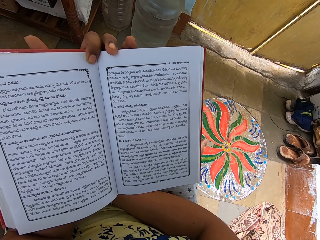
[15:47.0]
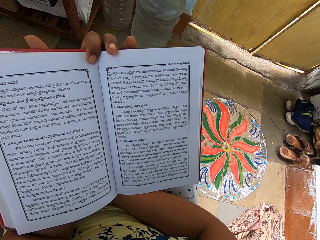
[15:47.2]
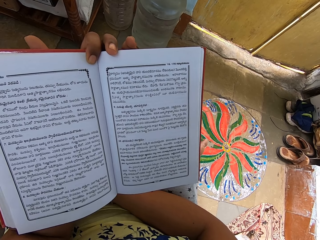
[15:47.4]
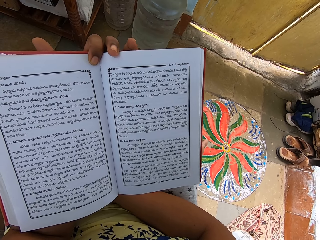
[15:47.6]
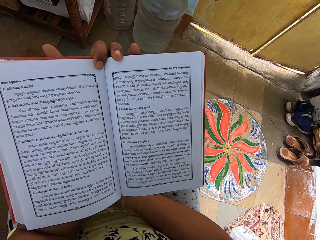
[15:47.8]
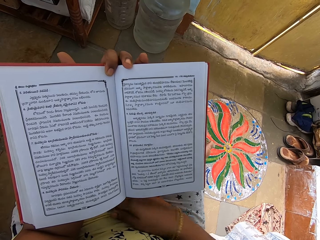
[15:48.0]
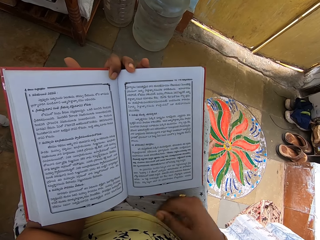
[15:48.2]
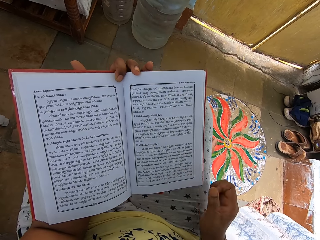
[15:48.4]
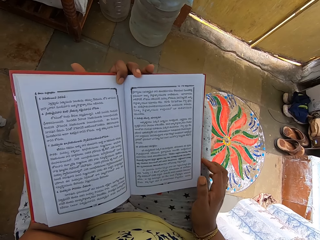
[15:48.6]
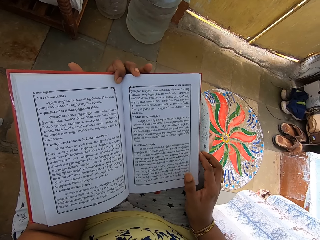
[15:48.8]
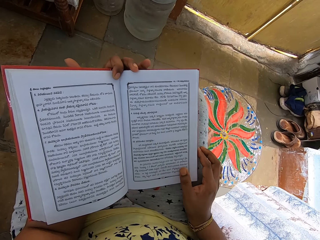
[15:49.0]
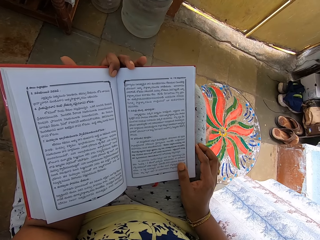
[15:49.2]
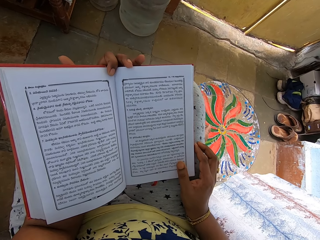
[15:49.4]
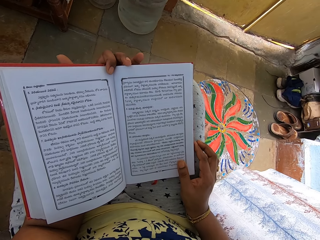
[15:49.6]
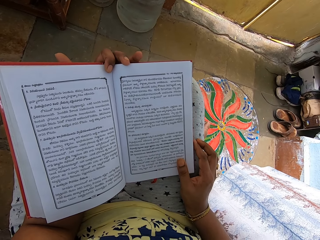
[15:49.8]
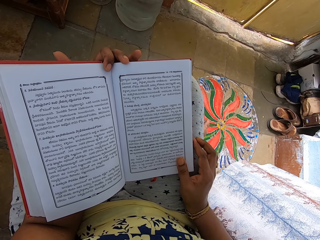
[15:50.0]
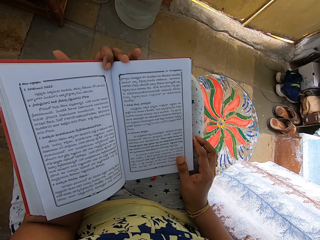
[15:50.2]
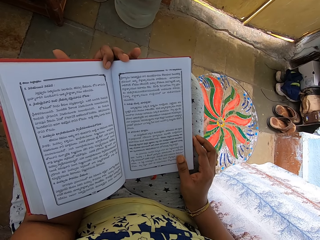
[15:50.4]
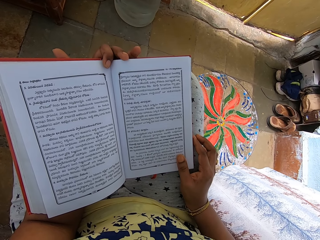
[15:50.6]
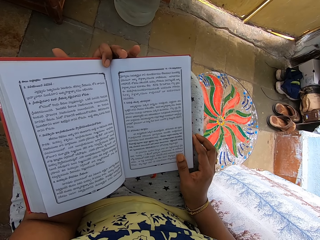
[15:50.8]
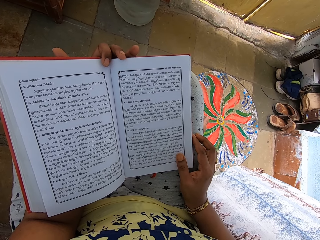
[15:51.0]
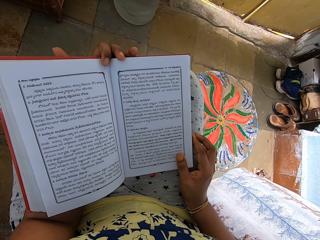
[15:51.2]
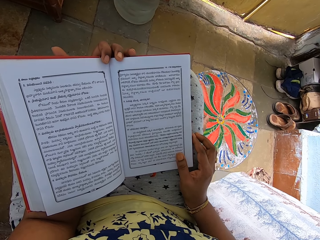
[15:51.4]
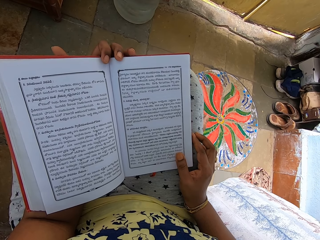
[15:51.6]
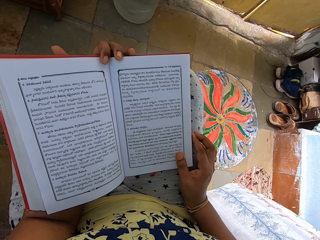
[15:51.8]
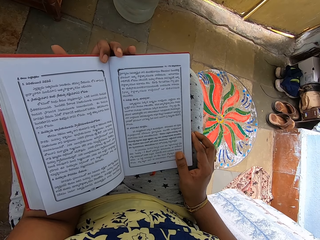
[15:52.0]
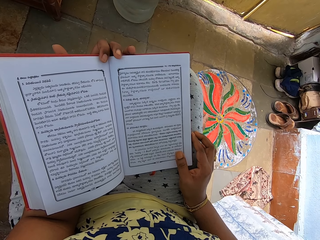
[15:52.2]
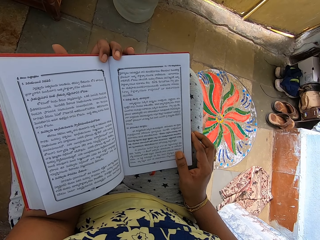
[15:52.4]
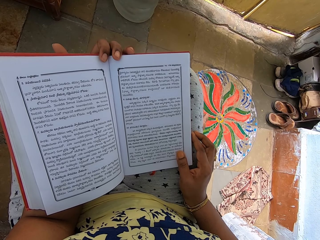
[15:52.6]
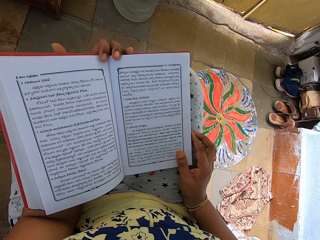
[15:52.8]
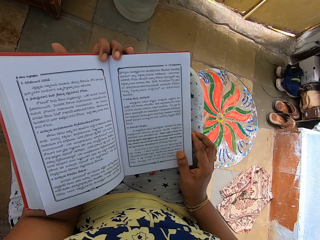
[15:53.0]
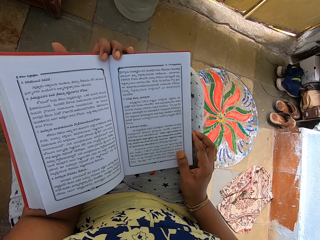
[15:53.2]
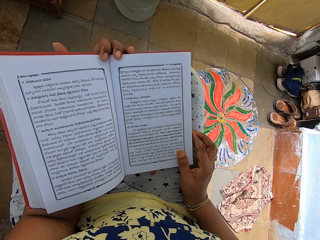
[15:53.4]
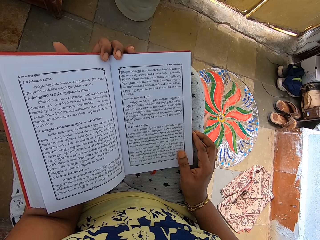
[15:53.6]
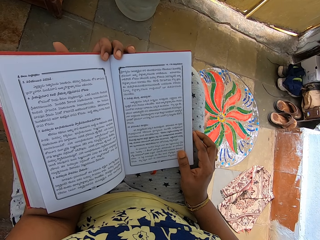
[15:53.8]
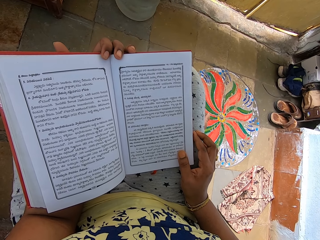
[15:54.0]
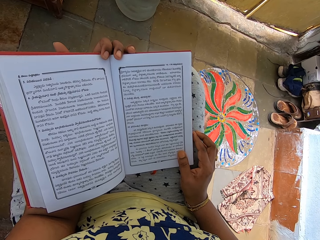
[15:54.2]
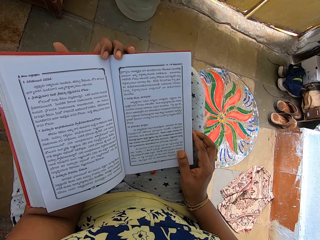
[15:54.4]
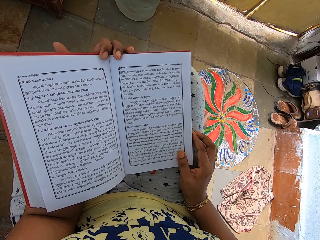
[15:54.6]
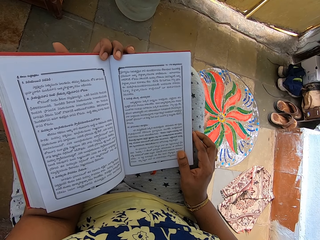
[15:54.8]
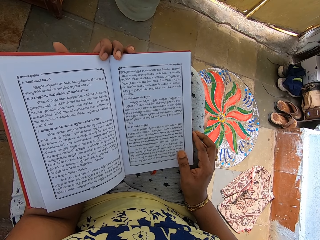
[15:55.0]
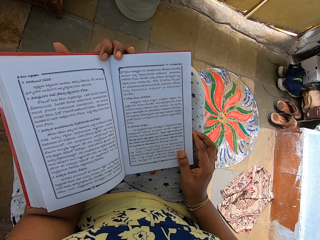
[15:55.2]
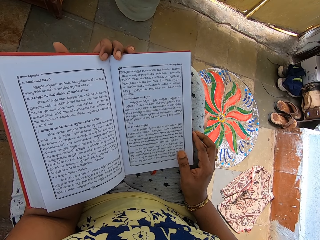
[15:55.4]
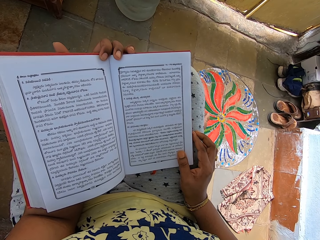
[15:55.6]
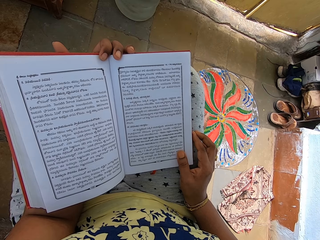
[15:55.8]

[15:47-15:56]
The camera wearer reads the book. She holds the edge of the book with her right hand. She reads the book.

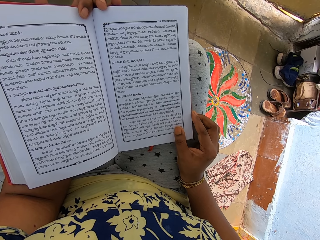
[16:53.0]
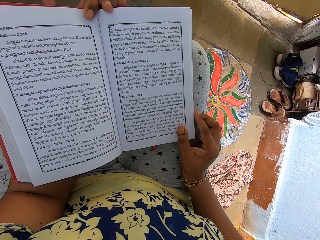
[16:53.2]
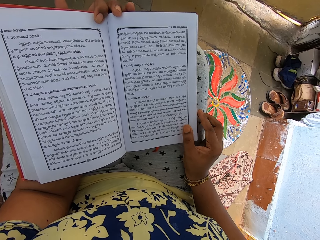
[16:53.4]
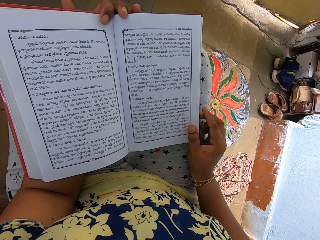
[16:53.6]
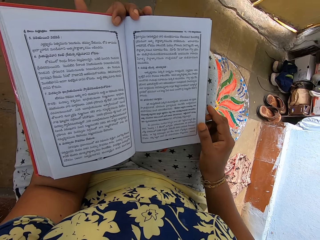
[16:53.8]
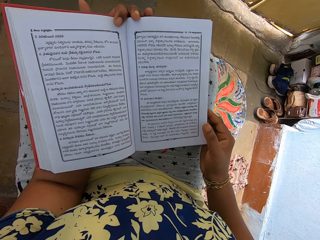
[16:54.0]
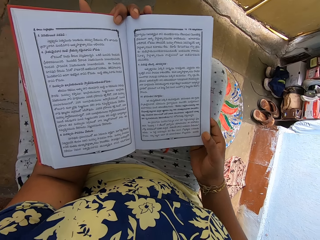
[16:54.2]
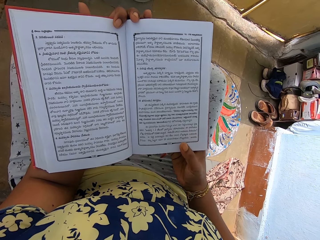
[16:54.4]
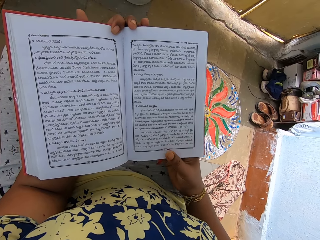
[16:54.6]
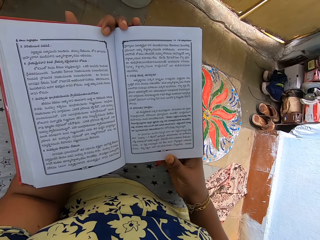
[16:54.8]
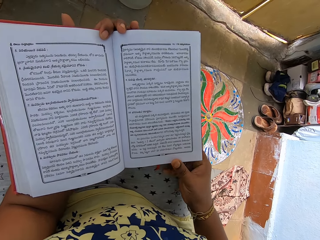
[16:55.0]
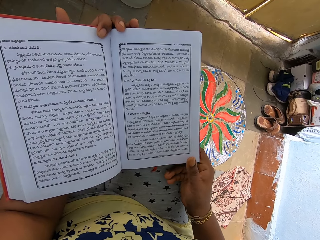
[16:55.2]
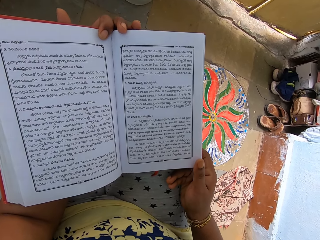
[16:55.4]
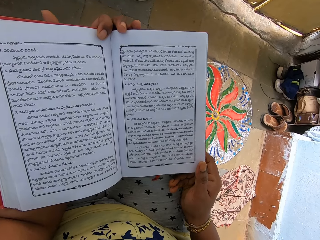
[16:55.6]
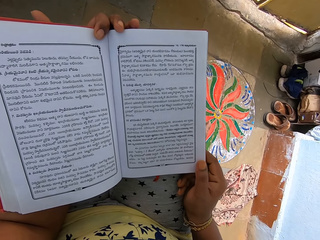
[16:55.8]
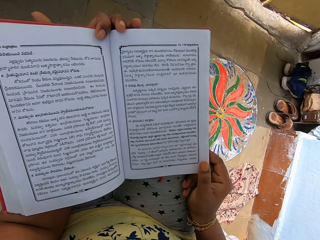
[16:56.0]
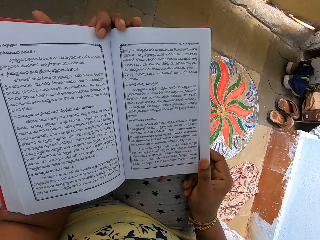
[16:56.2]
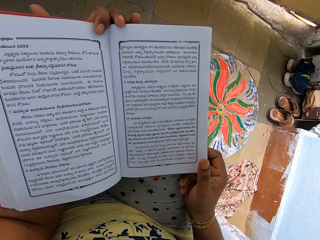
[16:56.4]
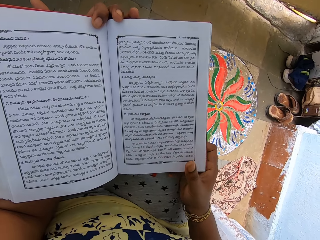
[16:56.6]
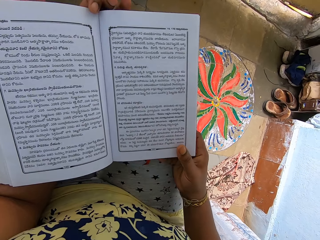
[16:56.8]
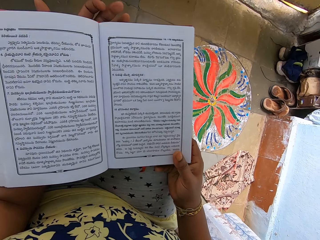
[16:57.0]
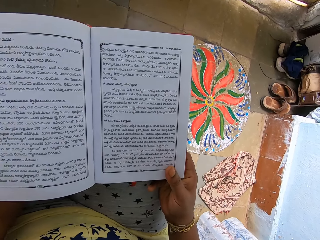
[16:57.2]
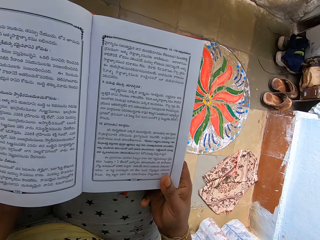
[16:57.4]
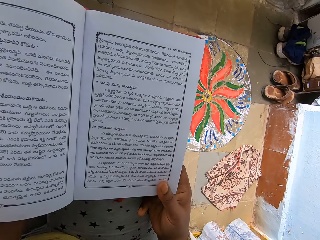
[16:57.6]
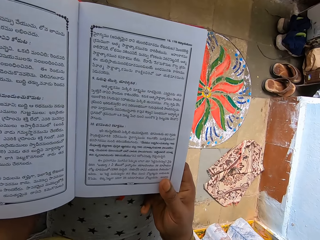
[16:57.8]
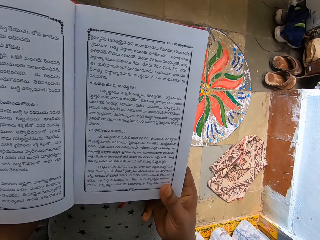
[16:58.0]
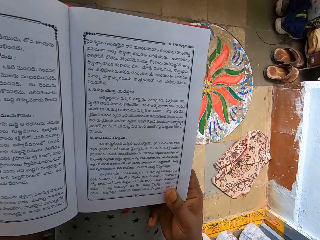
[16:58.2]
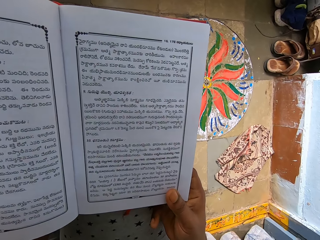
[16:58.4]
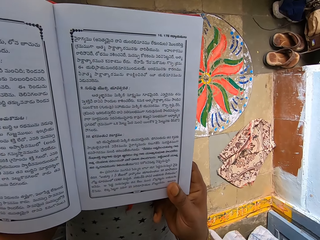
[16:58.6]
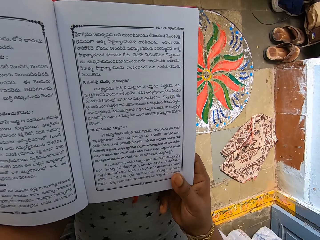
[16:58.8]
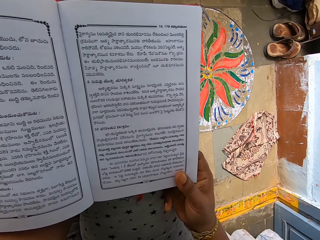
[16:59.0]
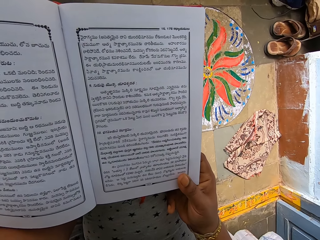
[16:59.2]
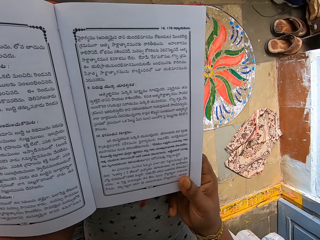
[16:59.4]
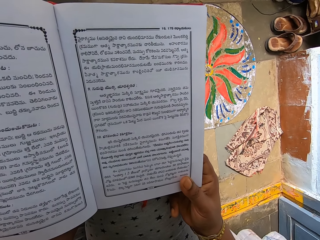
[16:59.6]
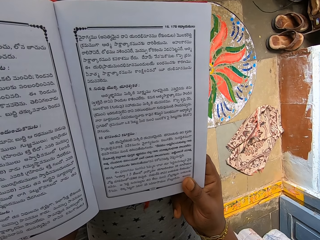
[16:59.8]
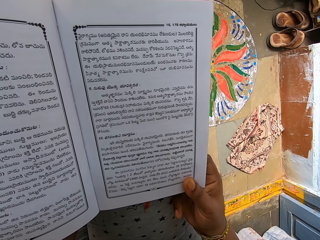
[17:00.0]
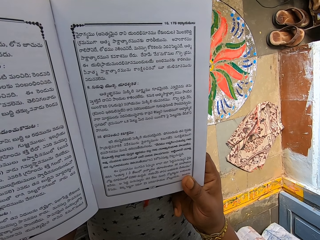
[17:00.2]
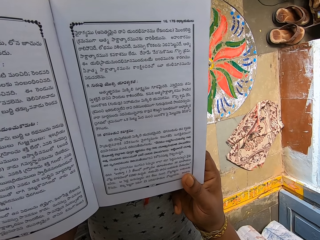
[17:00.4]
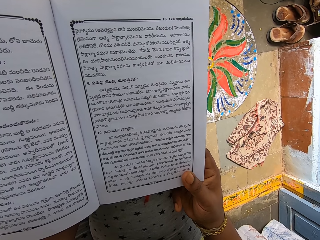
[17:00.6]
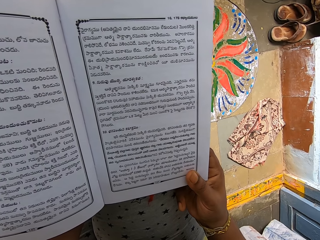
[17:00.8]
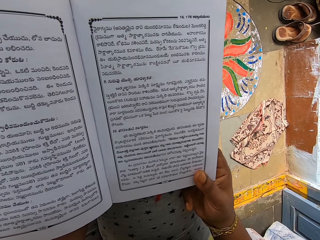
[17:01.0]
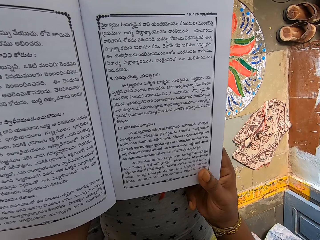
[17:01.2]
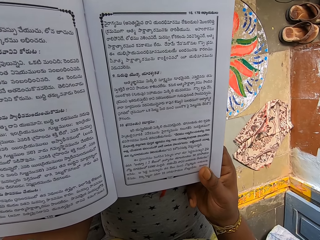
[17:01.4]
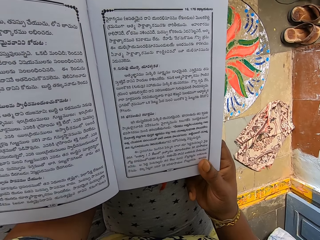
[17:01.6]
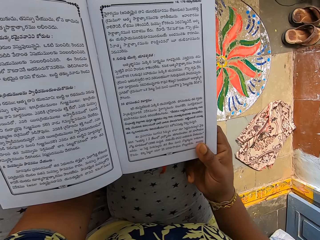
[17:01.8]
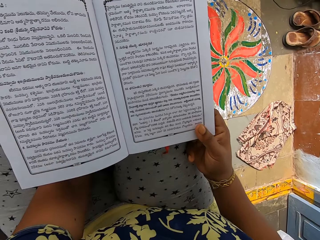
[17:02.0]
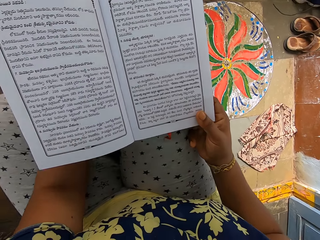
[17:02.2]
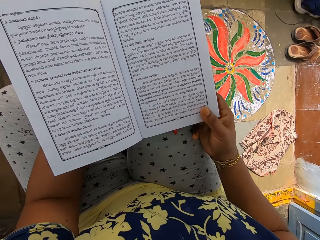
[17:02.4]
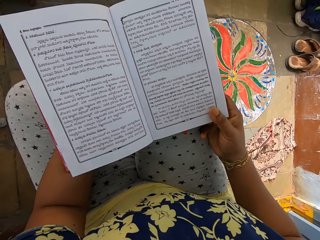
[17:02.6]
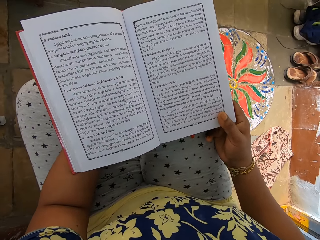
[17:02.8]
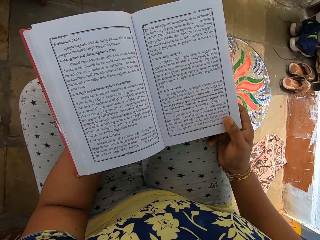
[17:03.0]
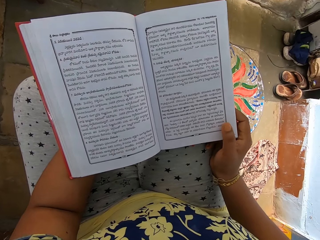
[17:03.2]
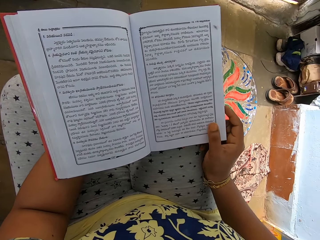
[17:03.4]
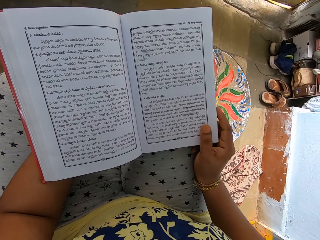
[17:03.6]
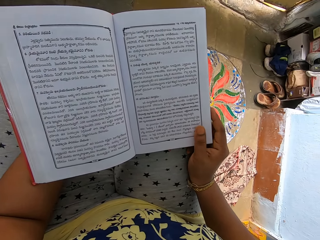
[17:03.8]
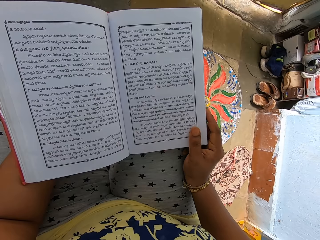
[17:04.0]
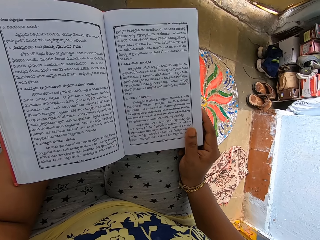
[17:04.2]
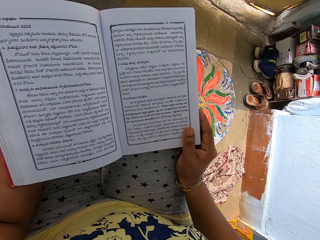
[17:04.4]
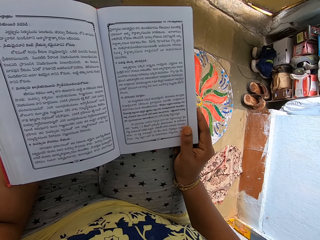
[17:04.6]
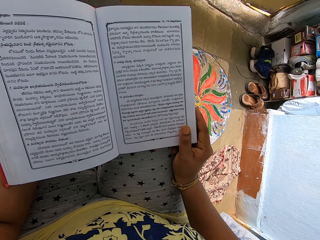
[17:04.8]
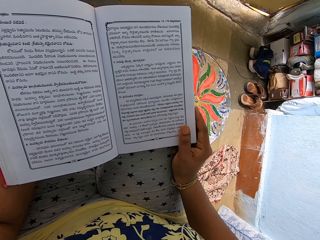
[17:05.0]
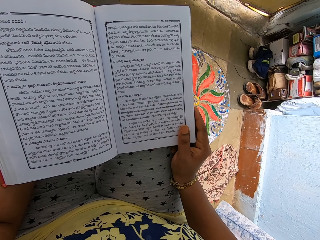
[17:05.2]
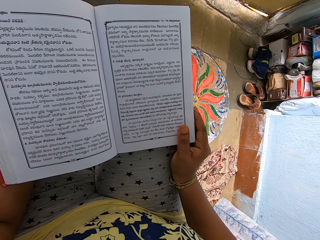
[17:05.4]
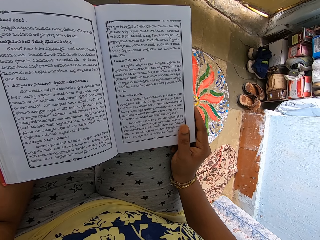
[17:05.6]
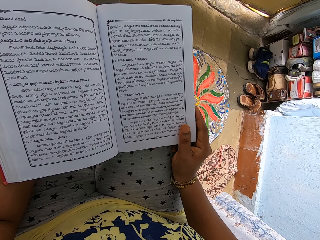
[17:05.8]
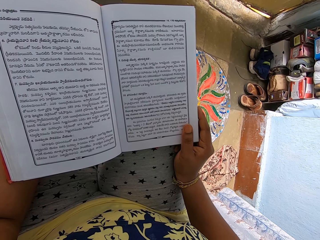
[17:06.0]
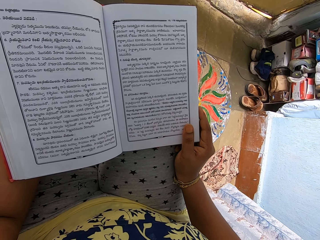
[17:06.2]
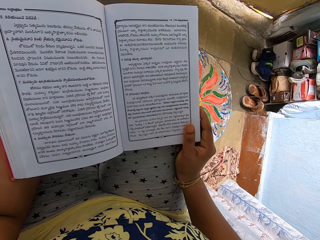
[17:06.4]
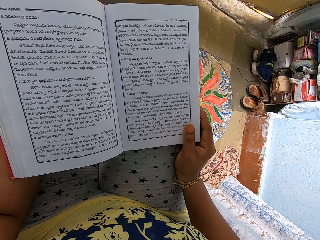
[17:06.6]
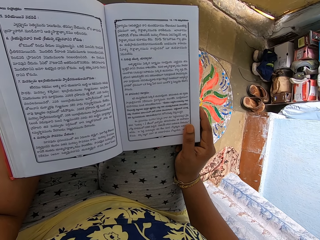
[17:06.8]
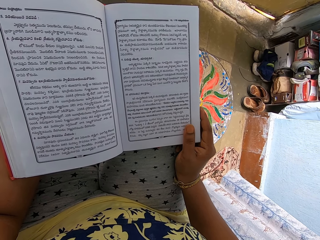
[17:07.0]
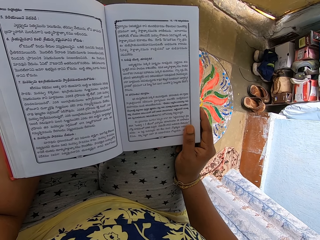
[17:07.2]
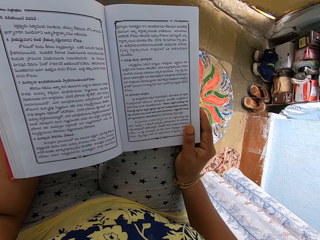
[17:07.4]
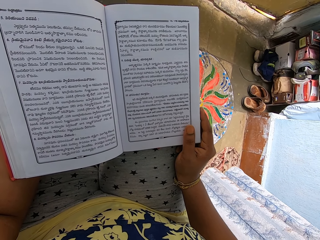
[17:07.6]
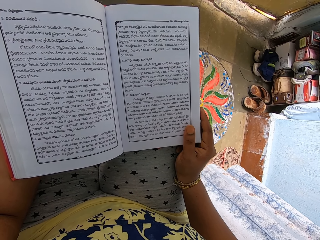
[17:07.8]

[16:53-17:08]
The camera wearer touches the book. They read the book.
